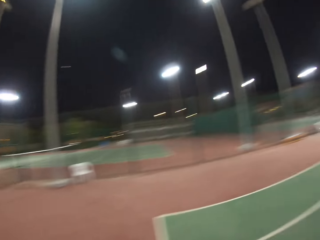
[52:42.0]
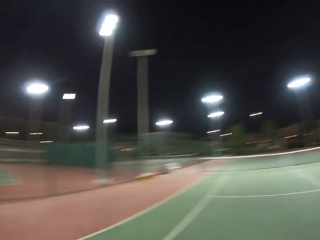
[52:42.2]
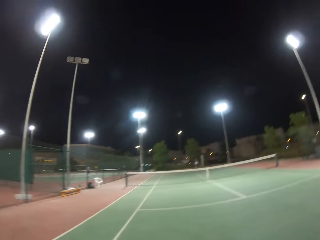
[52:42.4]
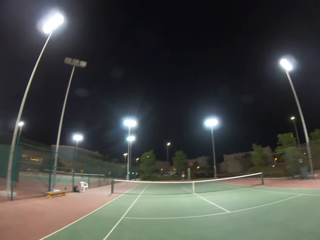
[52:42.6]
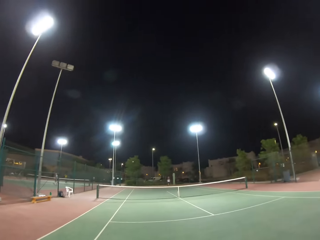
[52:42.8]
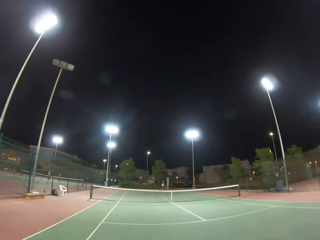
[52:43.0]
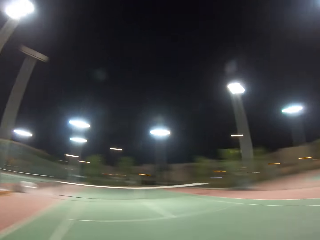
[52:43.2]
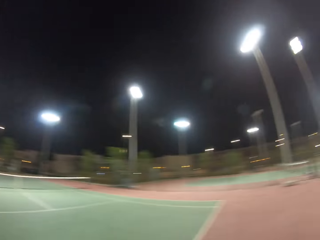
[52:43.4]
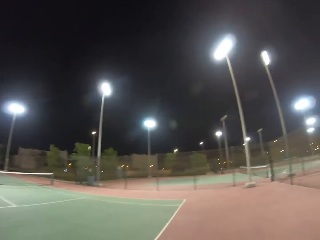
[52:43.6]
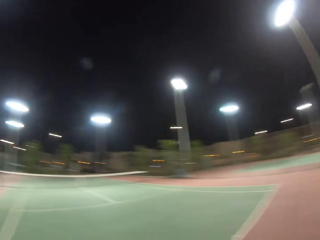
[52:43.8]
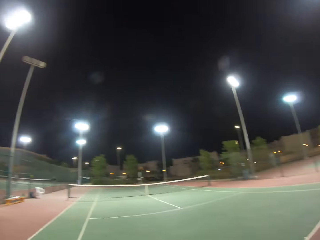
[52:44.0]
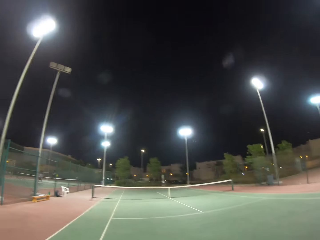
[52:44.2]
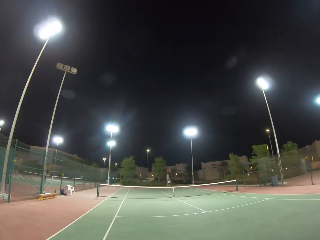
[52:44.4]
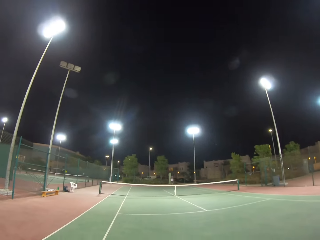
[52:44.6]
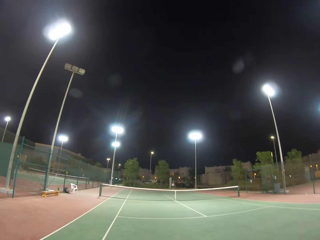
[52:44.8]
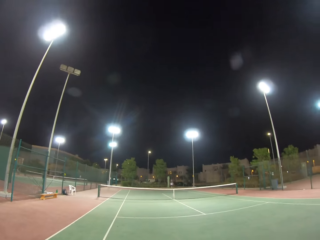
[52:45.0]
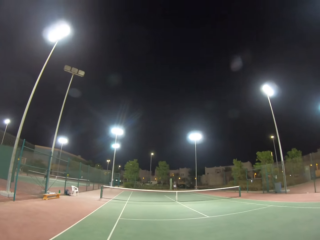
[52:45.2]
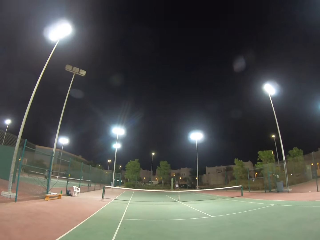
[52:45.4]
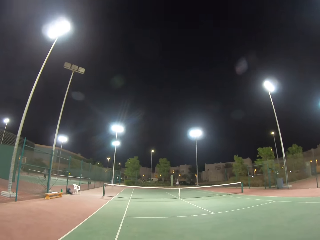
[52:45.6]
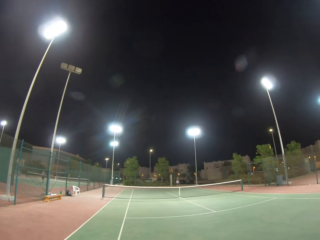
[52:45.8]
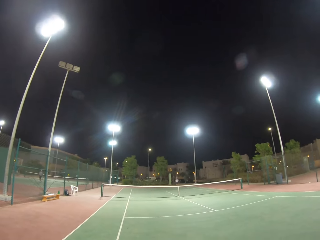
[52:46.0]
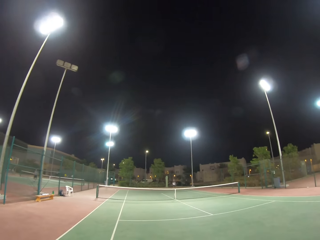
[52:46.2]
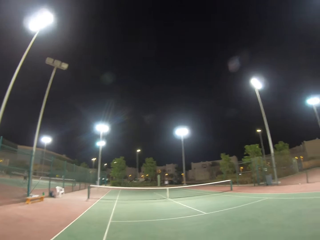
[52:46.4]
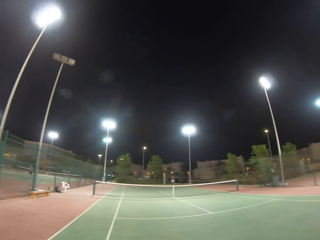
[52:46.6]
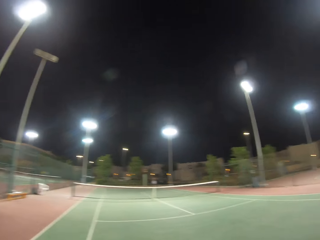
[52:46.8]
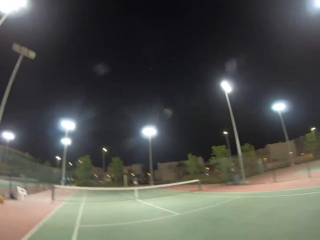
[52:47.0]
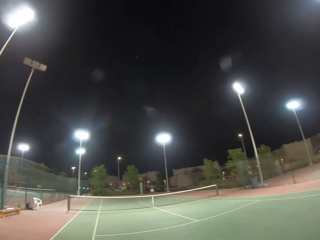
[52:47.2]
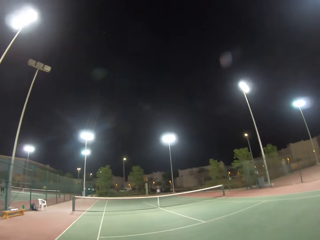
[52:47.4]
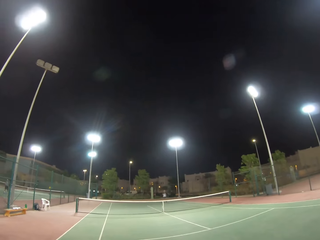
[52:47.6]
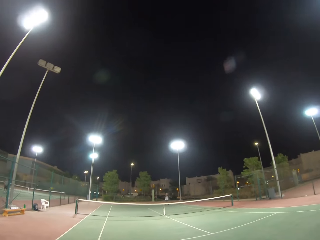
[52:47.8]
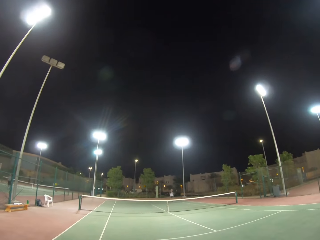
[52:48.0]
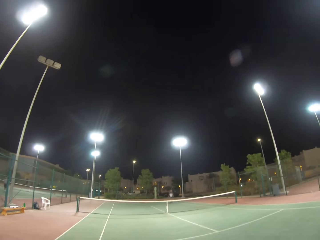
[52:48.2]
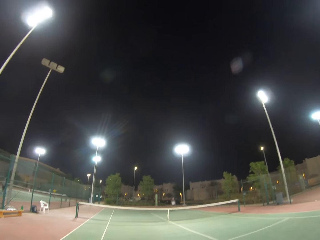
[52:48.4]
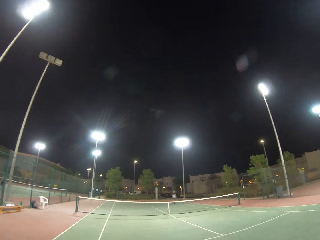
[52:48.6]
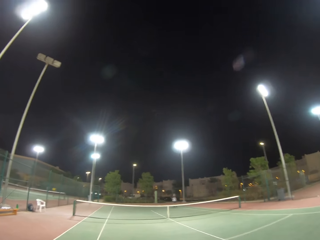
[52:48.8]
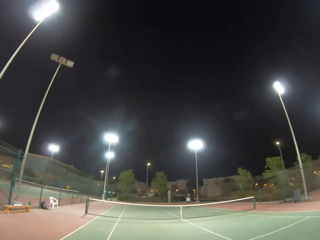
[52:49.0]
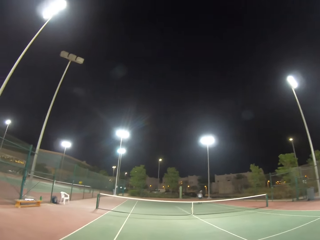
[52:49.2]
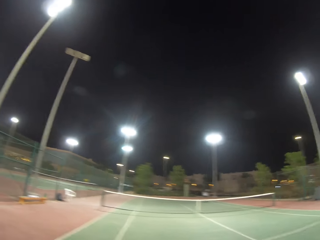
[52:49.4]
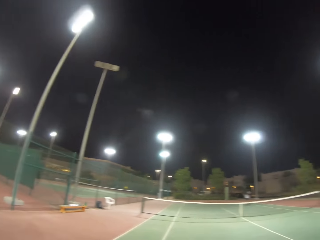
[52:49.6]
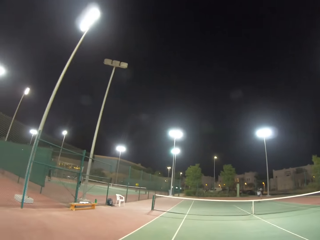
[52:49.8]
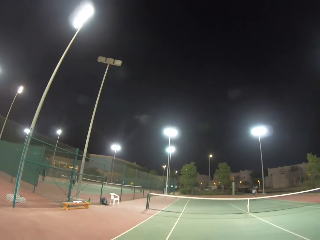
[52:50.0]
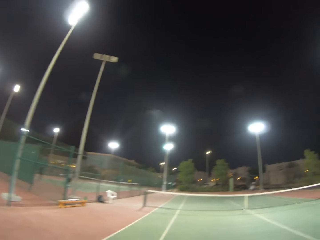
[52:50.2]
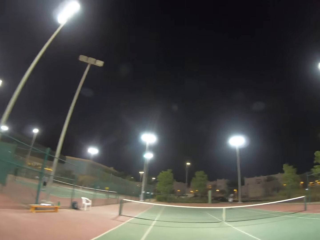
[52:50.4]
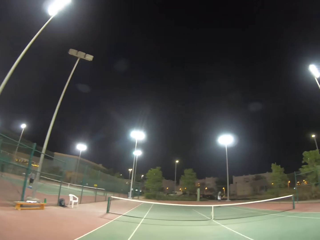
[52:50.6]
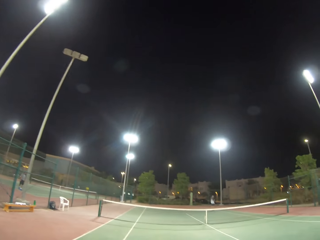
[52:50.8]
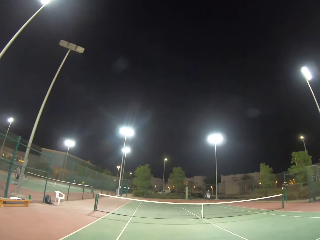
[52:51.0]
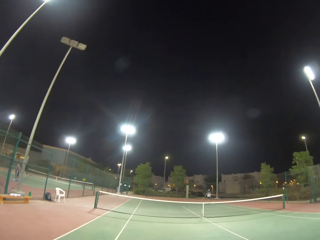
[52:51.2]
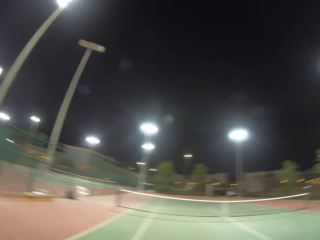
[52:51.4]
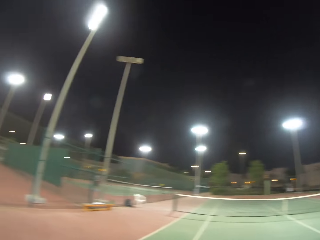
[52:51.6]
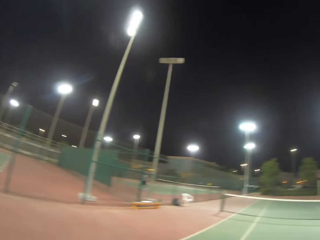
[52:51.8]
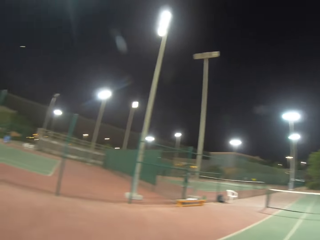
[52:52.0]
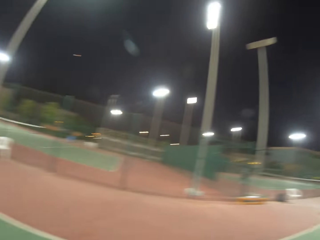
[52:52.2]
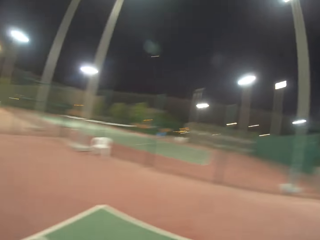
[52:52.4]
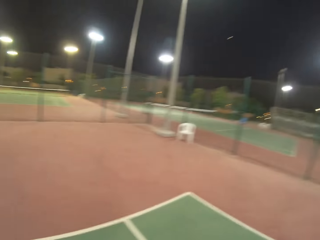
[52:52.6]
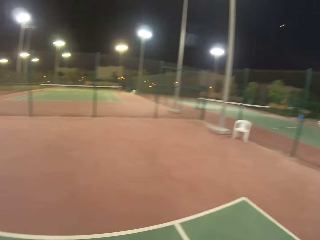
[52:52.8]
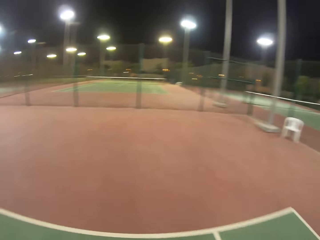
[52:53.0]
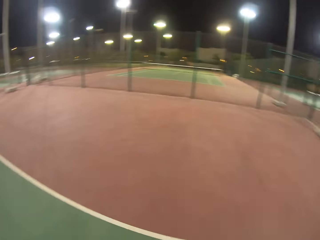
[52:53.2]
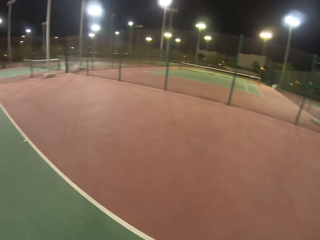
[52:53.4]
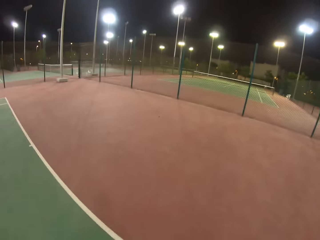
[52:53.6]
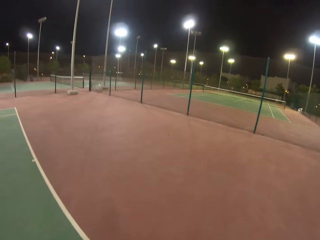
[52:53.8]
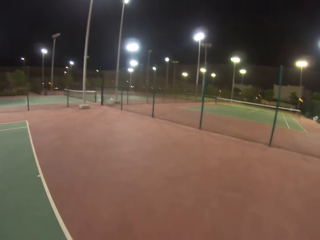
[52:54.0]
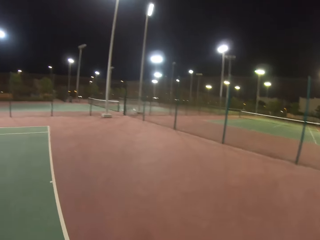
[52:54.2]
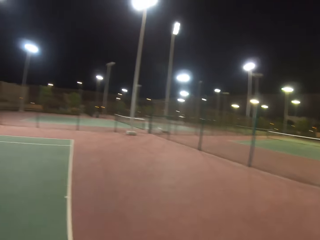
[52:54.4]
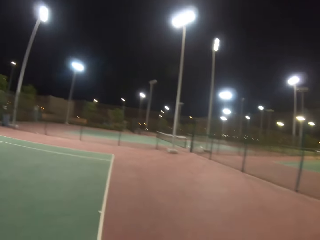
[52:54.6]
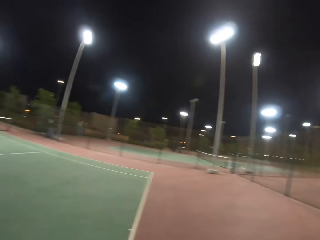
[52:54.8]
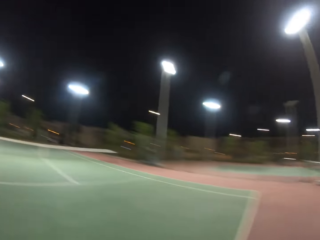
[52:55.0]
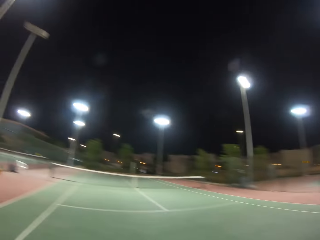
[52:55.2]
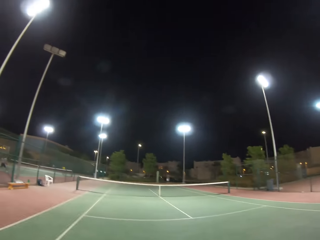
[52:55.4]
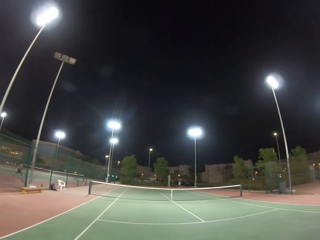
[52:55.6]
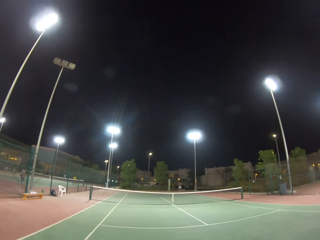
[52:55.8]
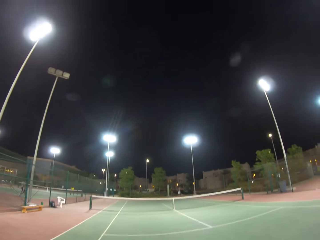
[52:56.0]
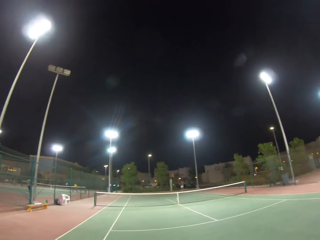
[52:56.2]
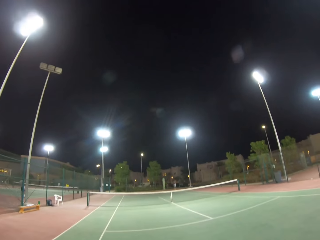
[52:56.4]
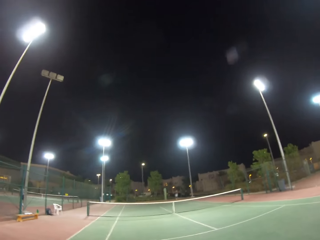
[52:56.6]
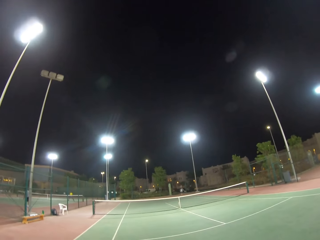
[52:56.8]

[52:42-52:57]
The camera wearer hits the ball with the ratchet. They move around the field.

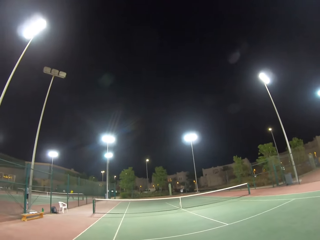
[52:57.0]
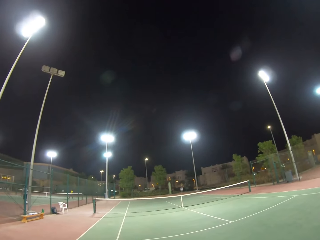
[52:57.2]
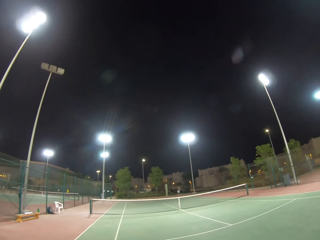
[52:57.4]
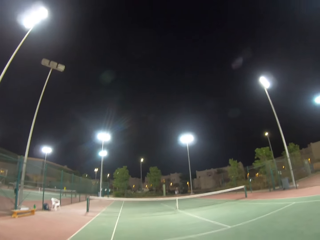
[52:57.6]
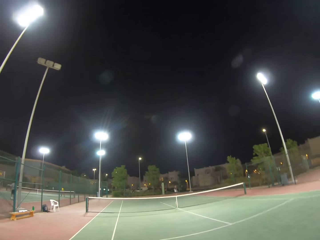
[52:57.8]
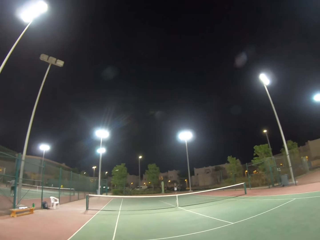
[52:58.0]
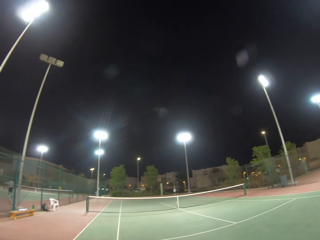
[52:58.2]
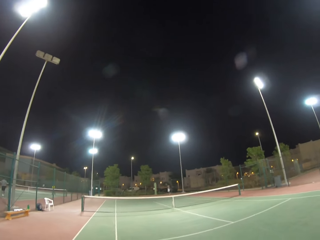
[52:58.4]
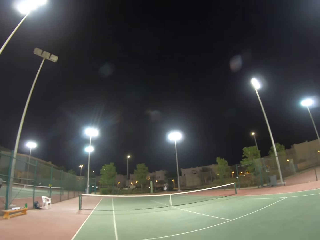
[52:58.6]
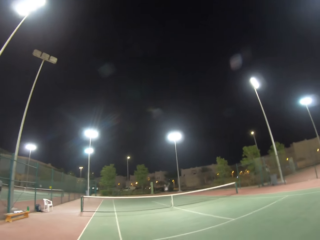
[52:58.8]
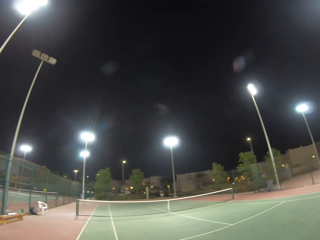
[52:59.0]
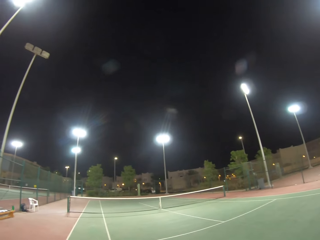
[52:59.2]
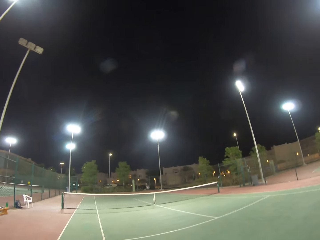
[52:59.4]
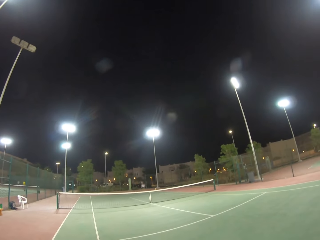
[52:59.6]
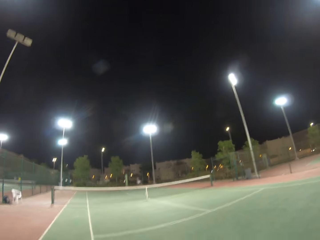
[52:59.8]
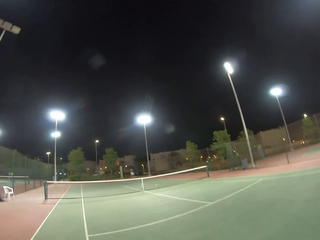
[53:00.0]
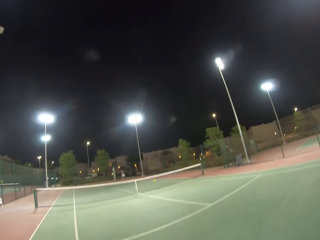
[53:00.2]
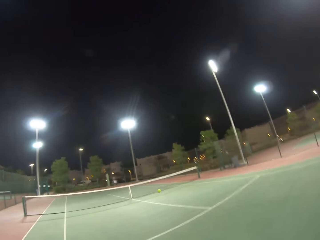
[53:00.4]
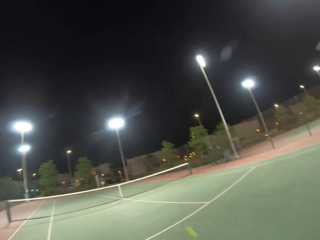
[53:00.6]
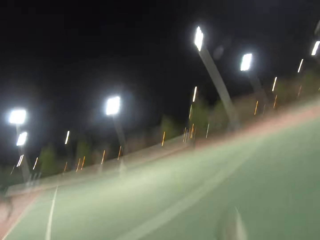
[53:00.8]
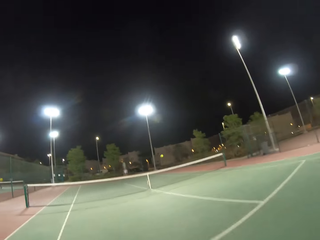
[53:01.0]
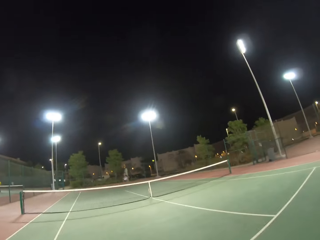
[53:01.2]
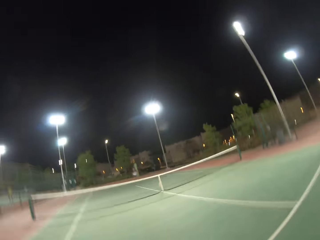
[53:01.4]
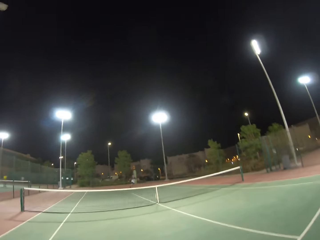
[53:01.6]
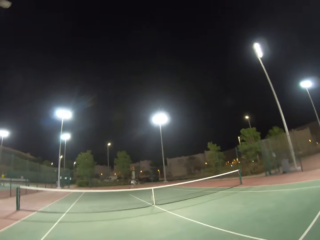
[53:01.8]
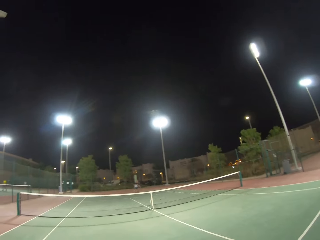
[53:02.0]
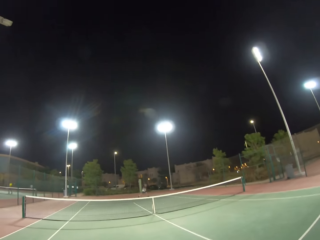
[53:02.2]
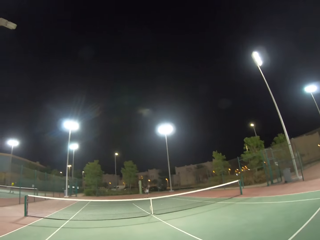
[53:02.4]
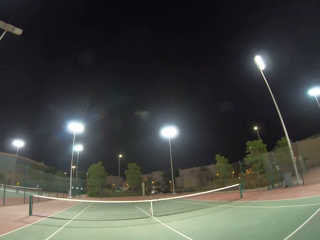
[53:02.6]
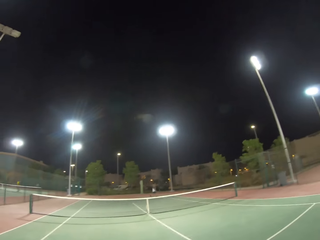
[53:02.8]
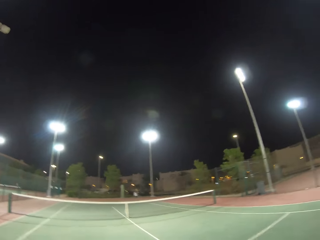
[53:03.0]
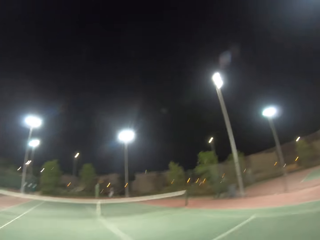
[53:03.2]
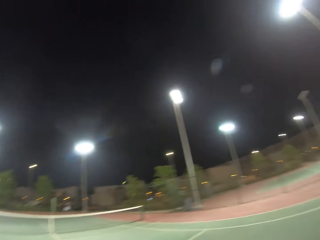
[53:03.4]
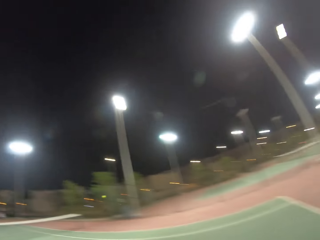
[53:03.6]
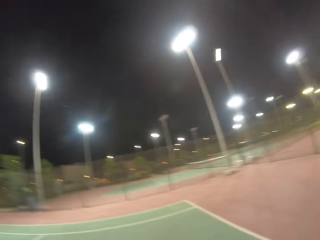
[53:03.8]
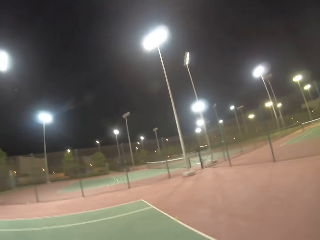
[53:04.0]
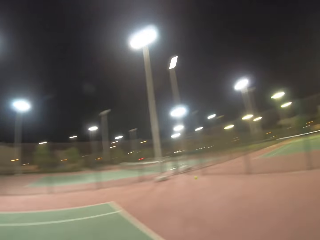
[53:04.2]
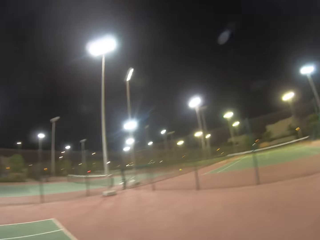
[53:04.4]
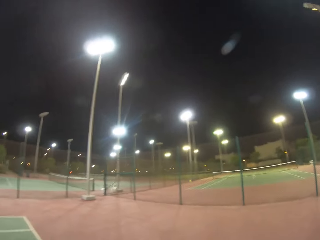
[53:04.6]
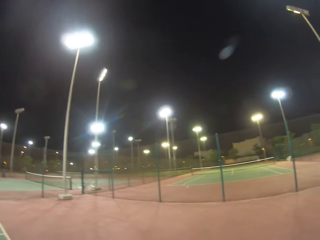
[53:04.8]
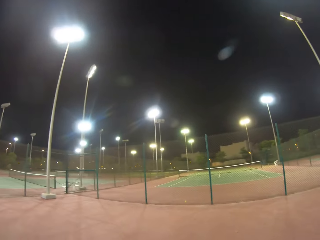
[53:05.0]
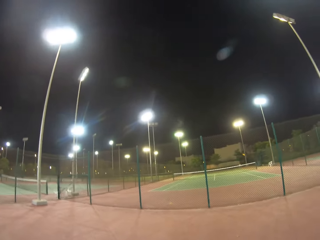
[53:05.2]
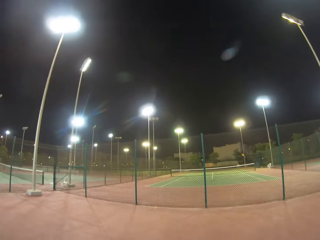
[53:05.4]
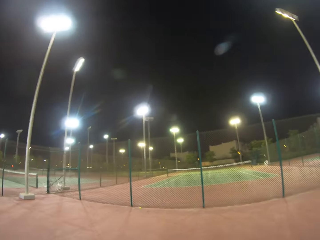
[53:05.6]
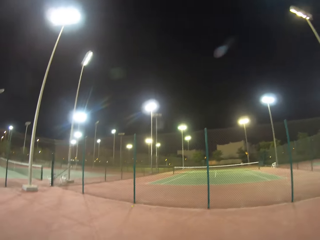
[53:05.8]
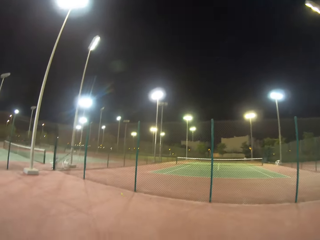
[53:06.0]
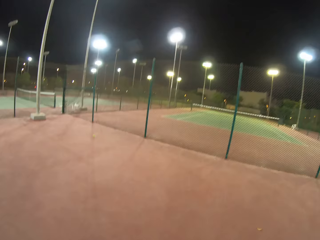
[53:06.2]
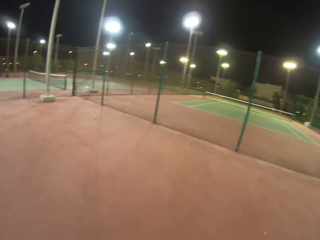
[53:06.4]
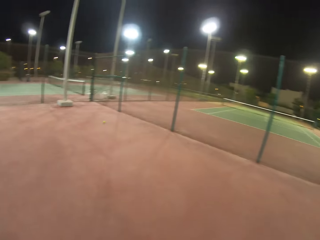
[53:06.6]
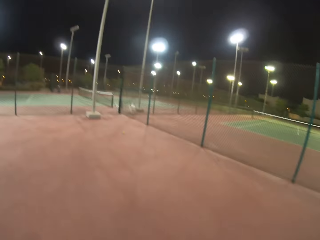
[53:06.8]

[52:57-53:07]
The camera wearer hits the ball with the ratchet. A man or woman hits the ball. The camera wearer walks in the field.
